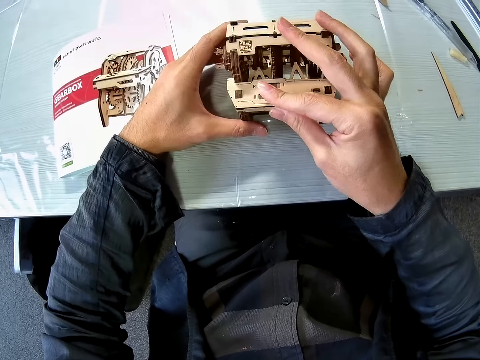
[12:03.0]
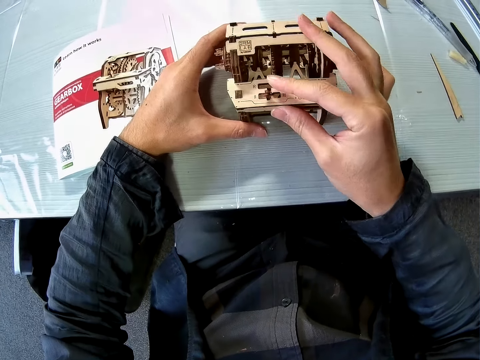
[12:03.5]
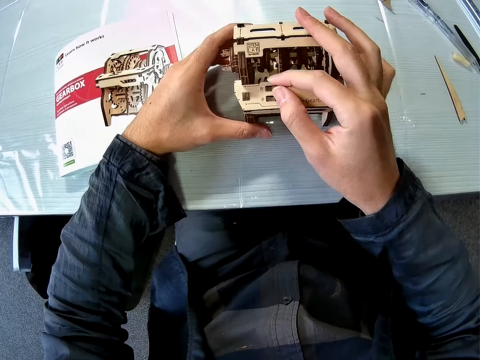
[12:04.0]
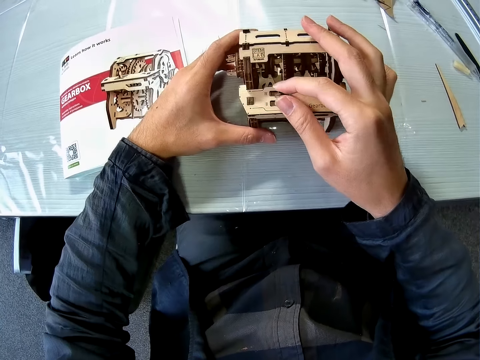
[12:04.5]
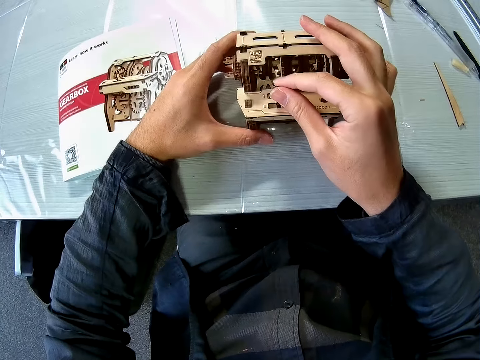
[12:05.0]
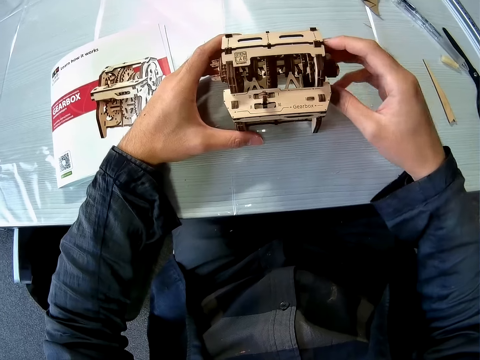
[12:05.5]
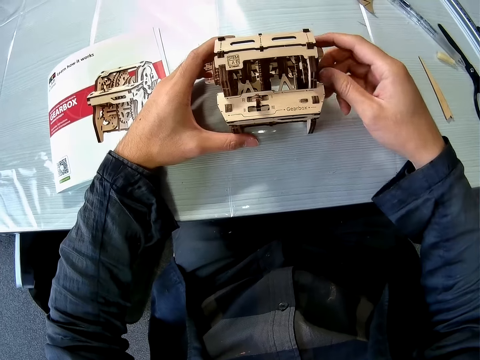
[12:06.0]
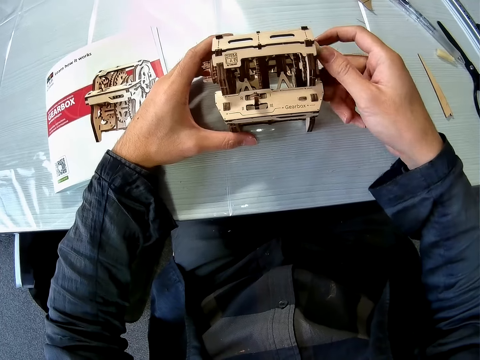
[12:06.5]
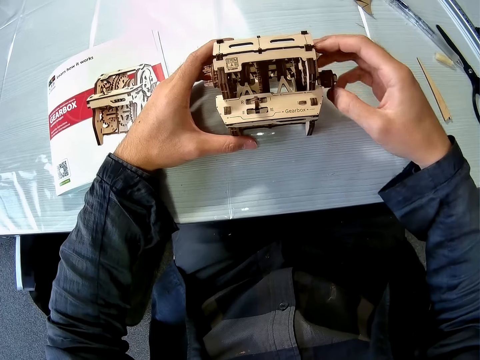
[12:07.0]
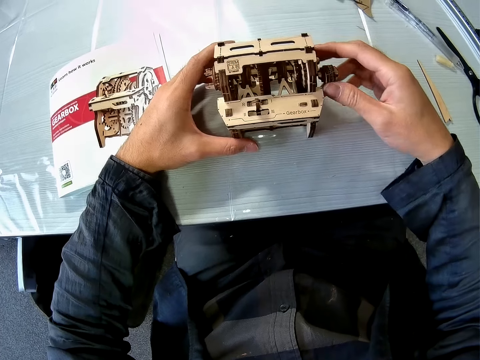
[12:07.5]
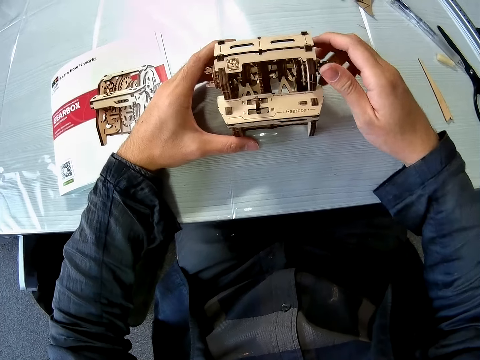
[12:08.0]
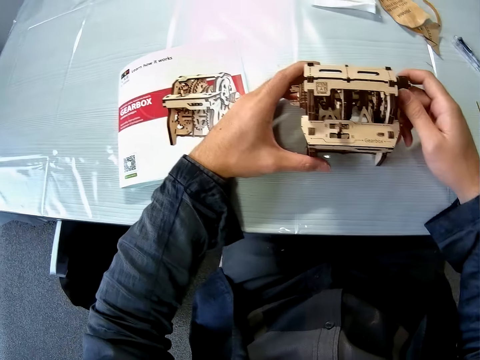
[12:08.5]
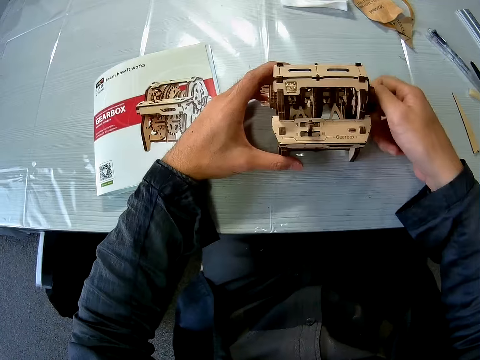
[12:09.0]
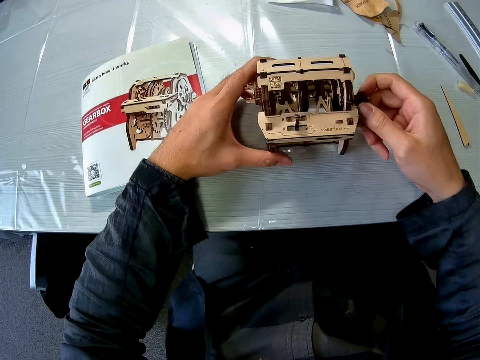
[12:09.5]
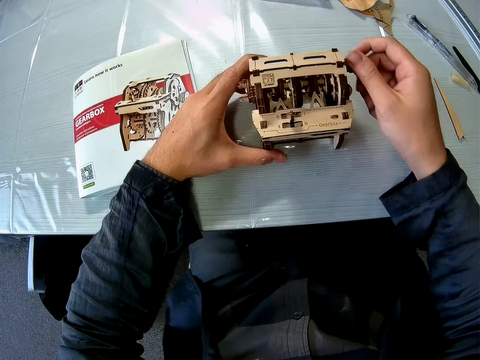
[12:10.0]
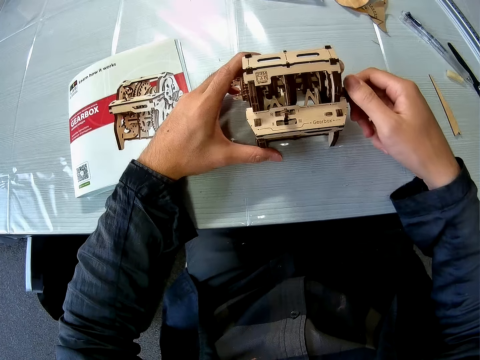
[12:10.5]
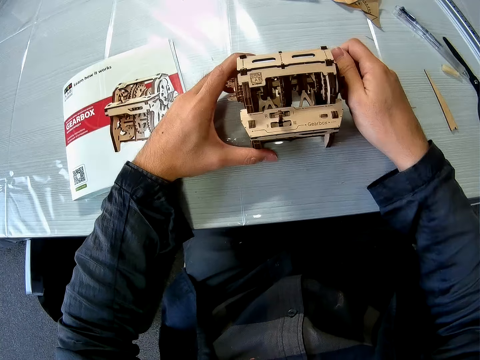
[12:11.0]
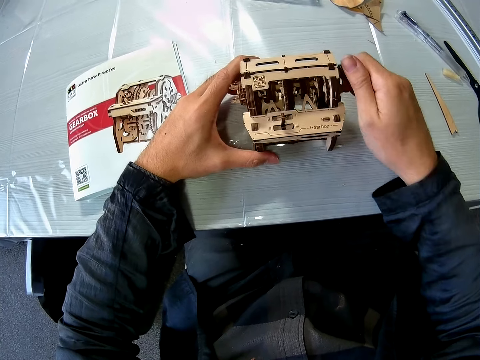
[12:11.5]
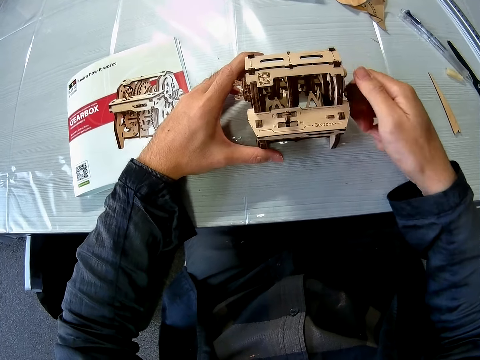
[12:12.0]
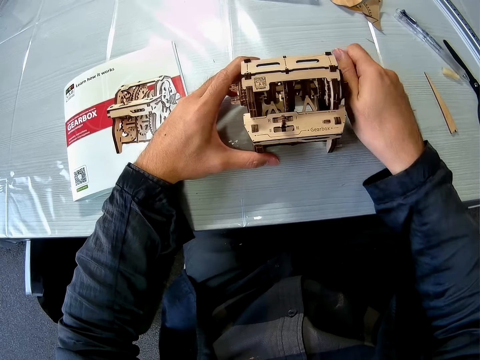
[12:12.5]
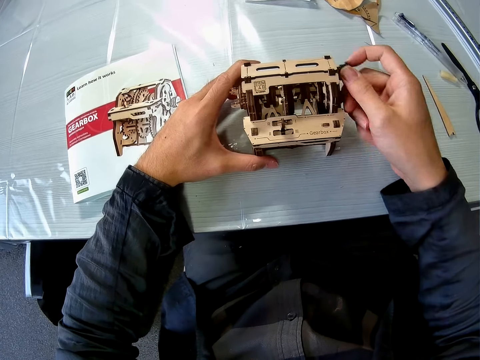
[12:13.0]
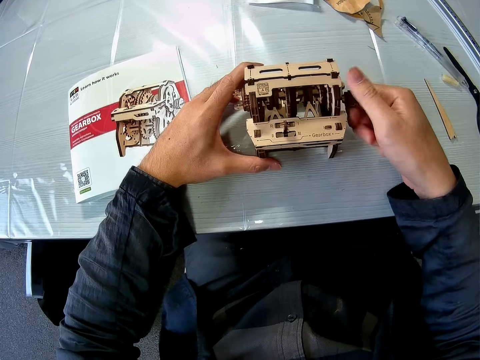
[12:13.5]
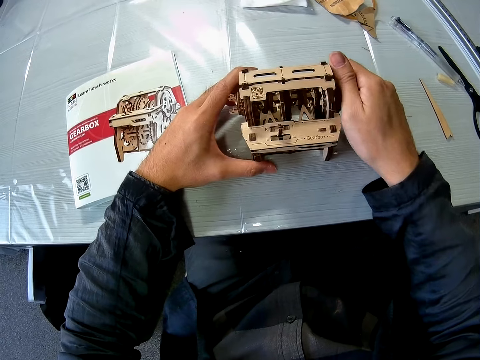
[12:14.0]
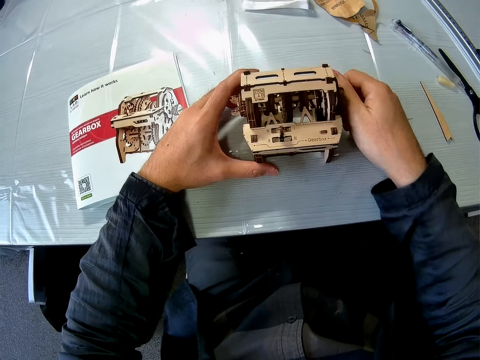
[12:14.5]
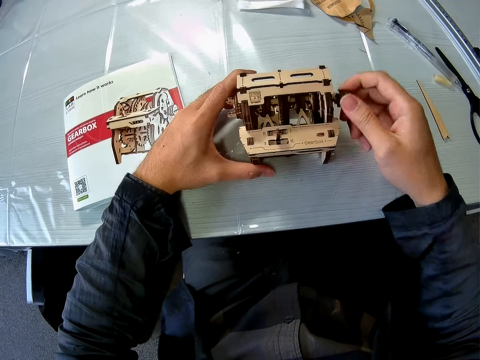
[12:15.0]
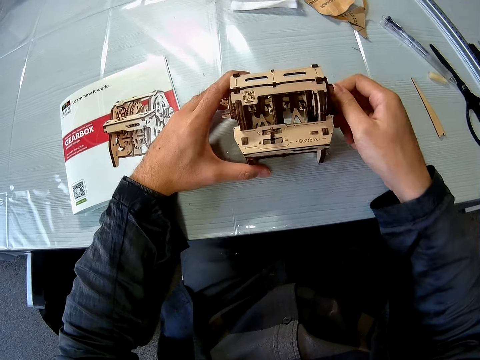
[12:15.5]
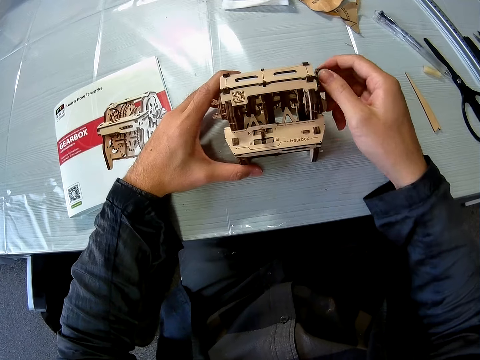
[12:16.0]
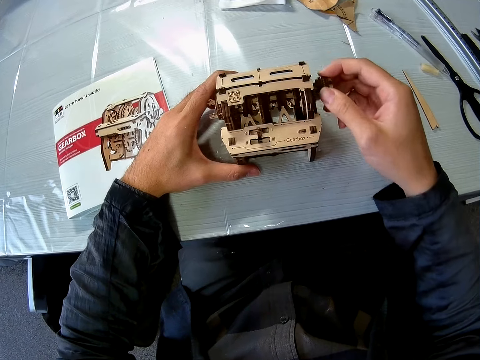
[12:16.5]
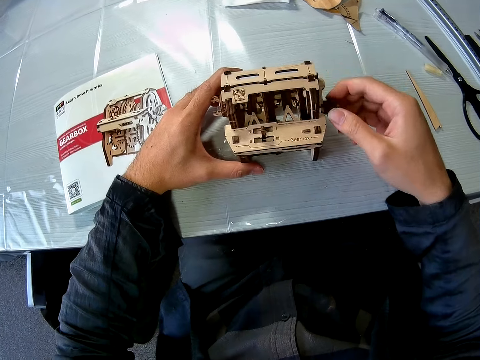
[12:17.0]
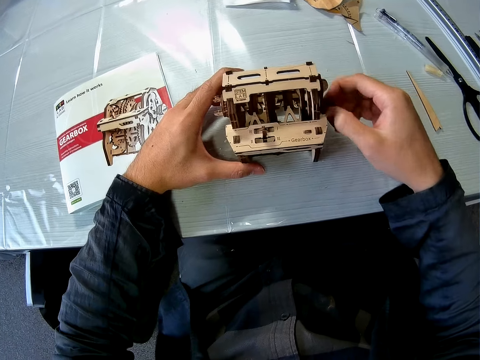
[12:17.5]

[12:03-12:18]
The camera wearer turns the handle of the crank. They turn the crank on the cardboard structure.

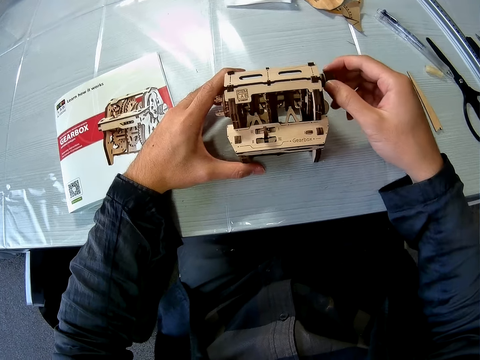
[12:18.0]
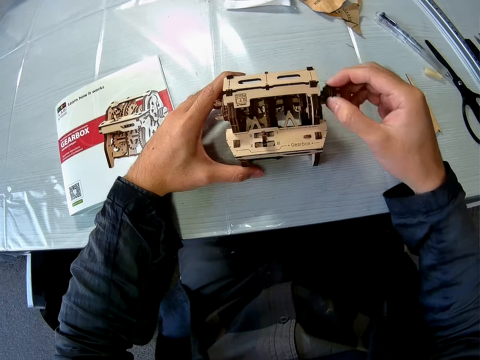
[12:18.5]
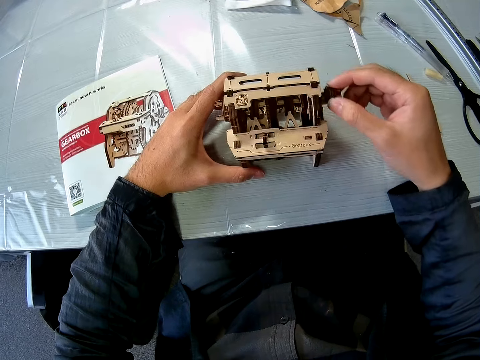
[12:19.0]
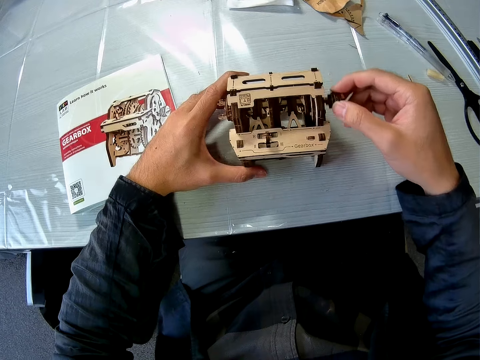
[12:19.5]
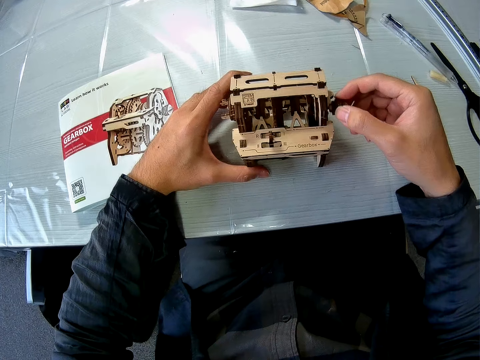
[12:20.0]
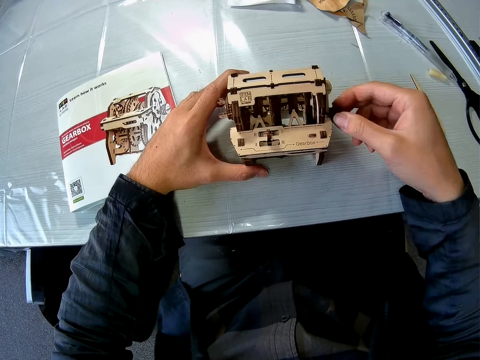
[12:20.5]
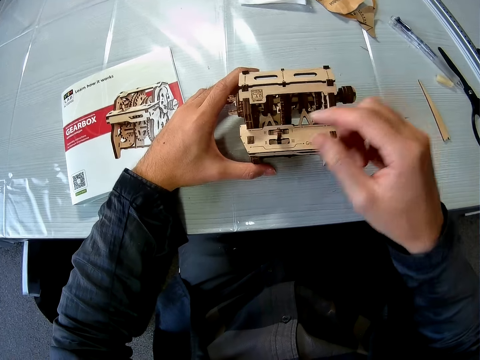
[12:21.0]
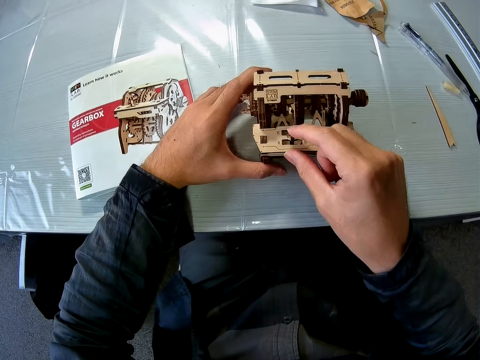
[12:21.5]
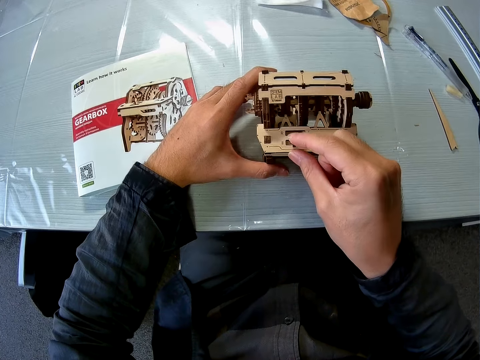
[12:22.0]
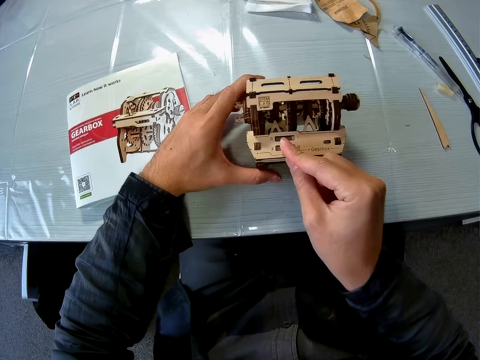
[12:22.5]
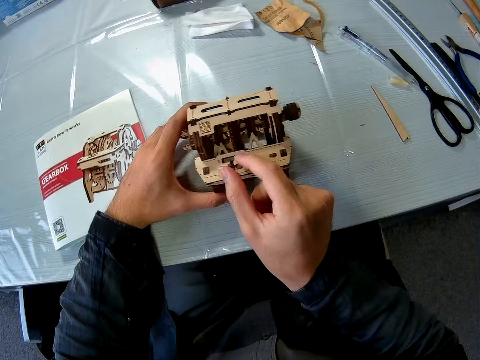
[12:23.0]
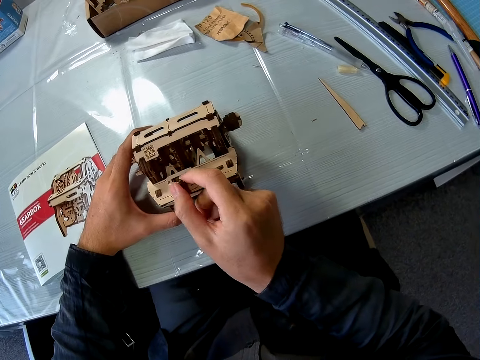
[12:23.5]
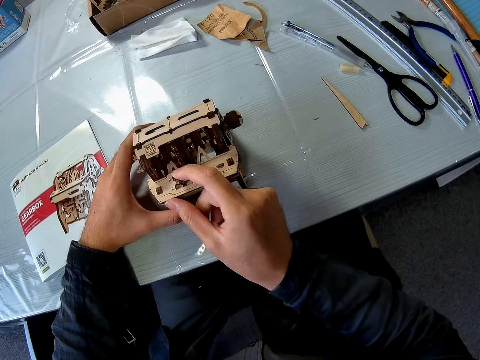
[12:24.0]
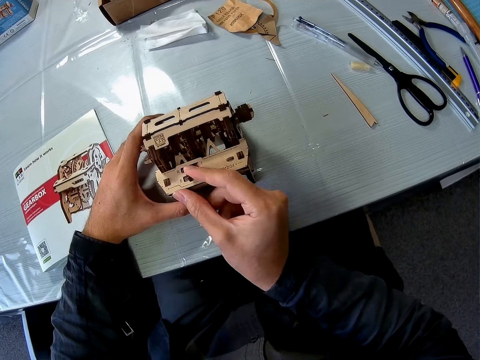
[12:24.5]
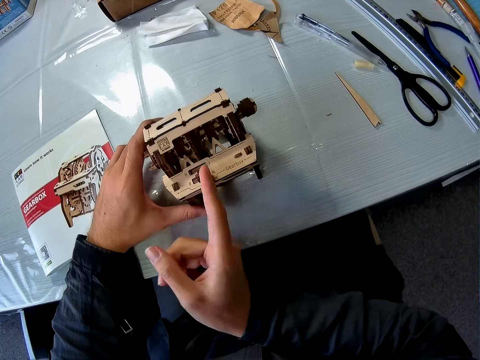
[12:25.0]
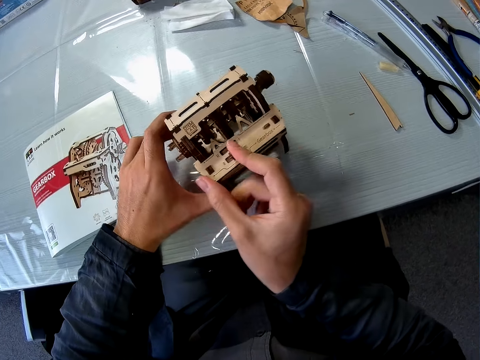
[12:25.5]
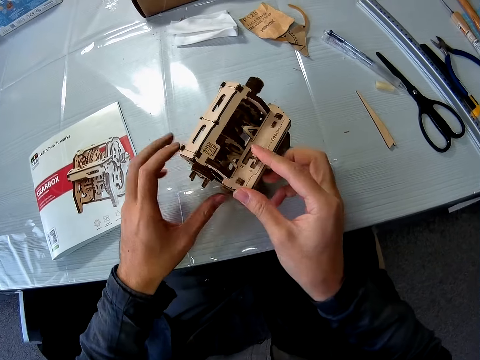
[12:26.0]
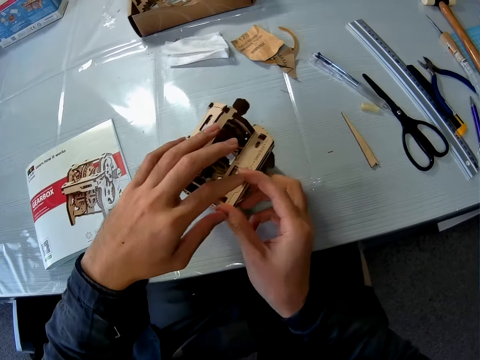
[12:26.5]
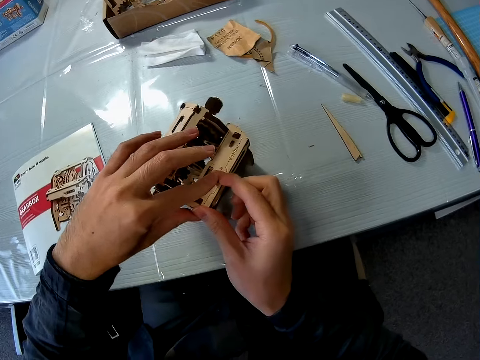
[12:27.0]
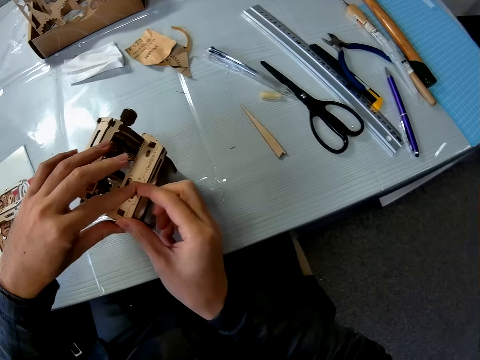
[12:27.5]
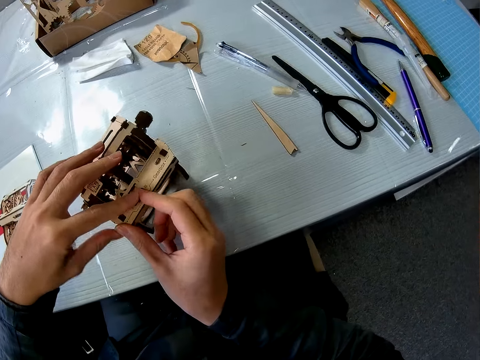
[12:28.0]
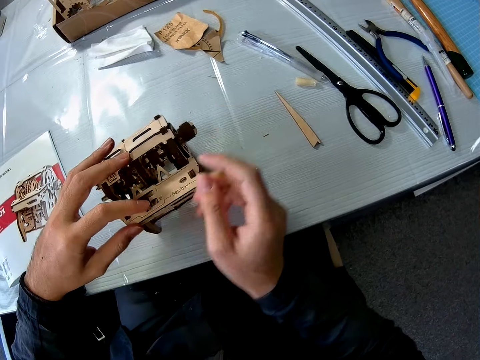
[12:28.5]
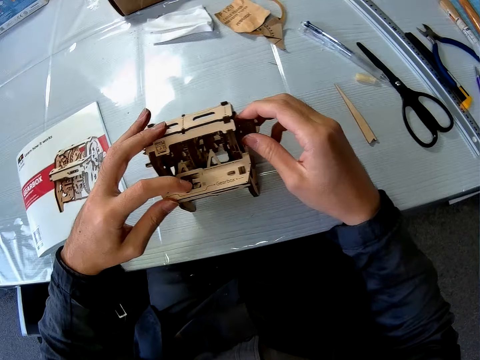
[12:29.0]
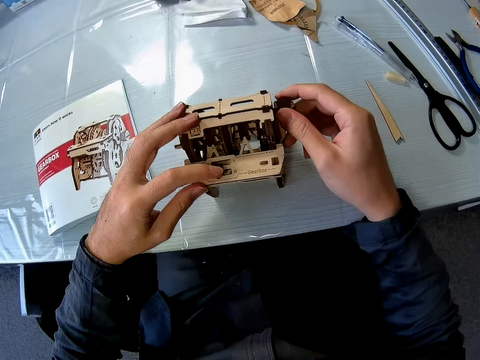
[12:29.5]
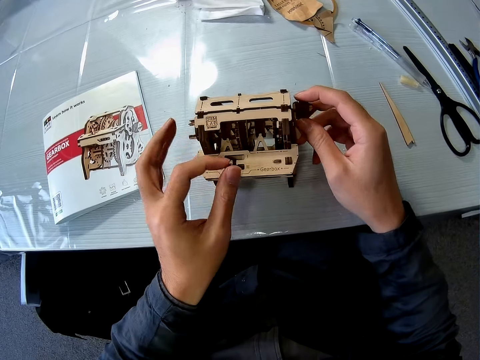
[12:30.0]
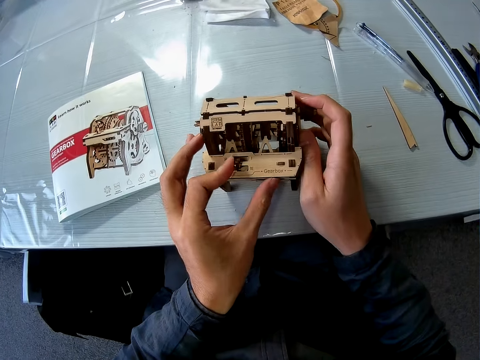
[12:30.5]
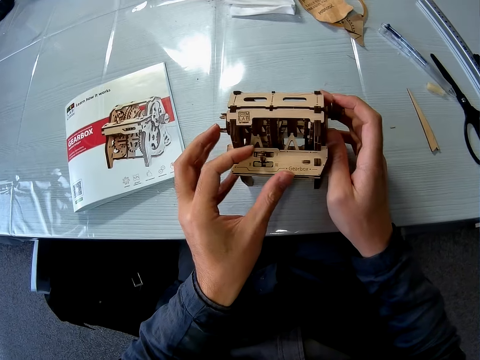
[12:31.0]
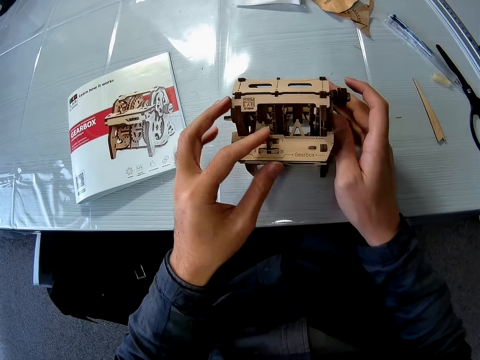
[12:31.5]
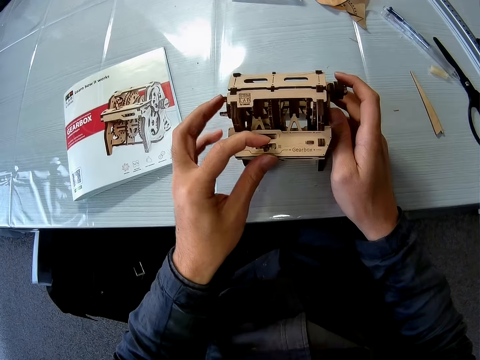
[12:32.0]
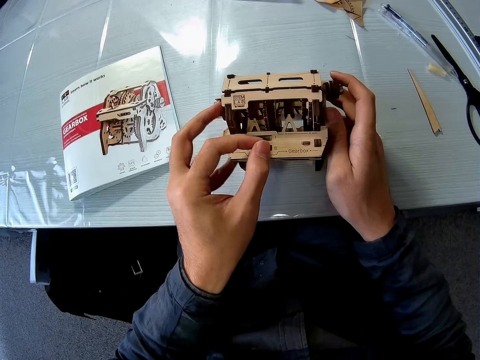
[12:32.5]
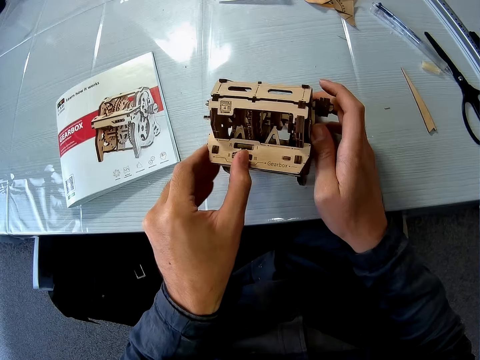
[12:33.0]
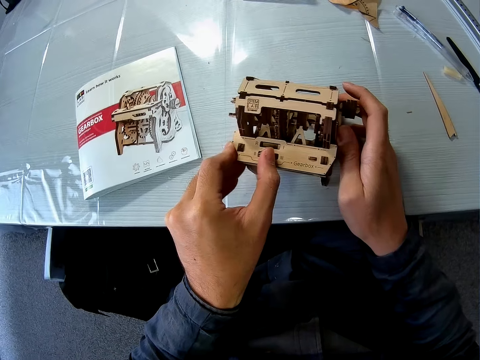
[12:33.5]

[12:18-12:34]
The camera wearer adjusts the lever on the cardboard structure. They rotate the model piece. They fix the model piece.
